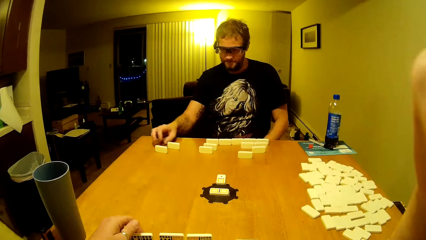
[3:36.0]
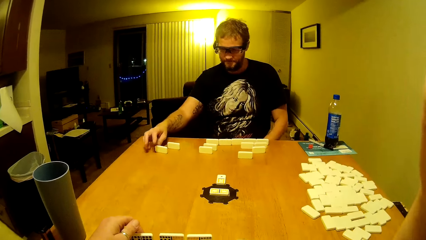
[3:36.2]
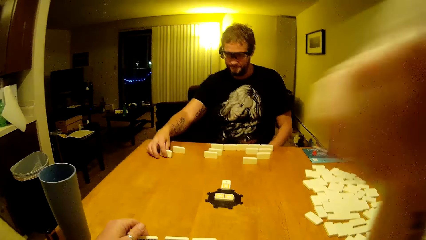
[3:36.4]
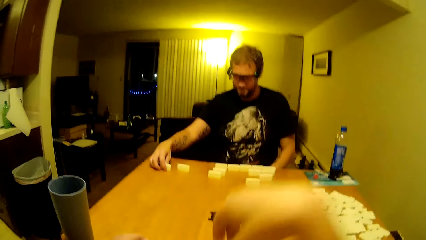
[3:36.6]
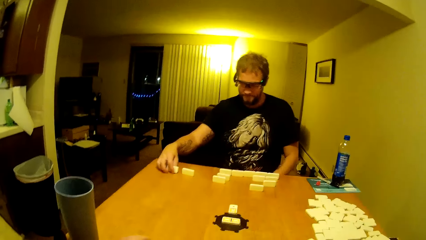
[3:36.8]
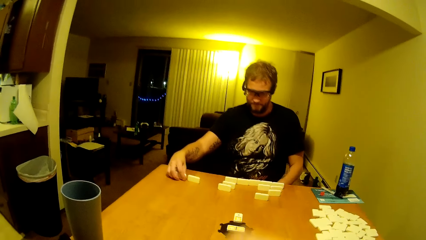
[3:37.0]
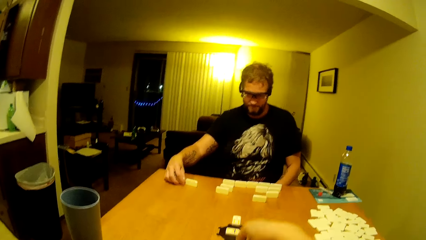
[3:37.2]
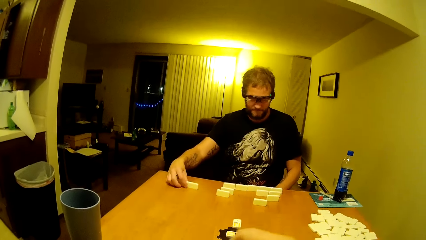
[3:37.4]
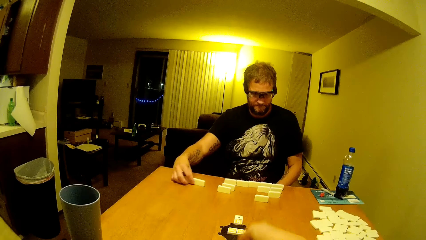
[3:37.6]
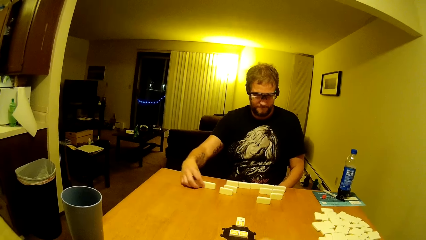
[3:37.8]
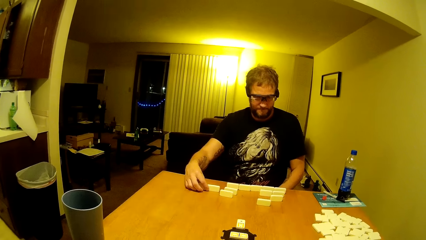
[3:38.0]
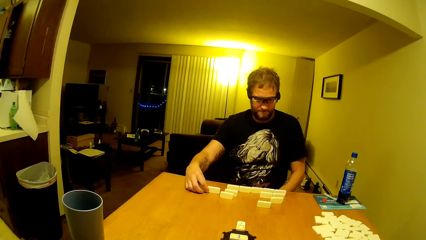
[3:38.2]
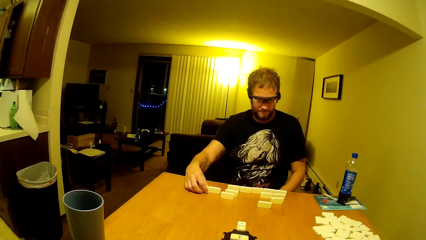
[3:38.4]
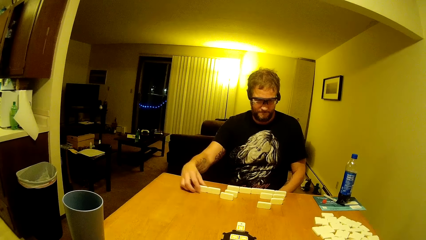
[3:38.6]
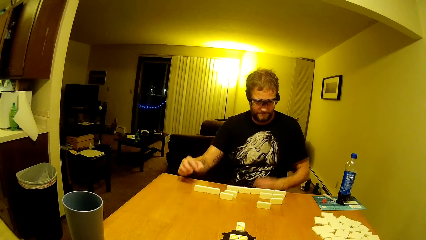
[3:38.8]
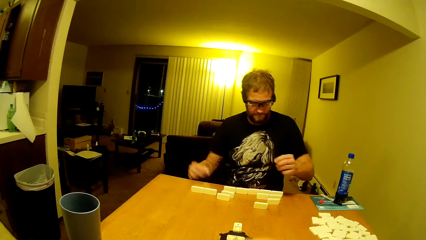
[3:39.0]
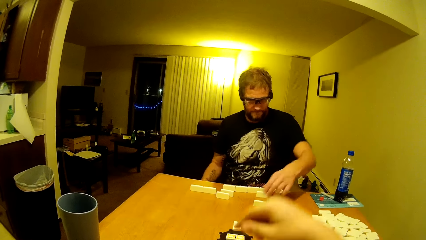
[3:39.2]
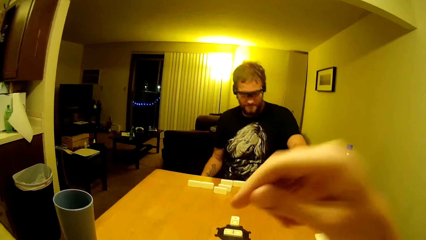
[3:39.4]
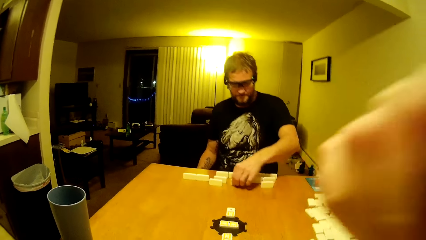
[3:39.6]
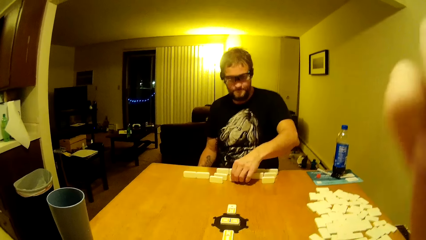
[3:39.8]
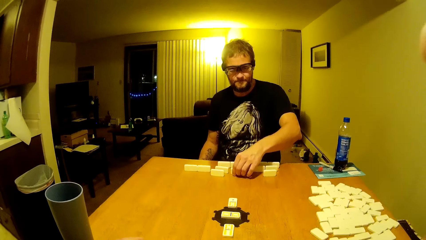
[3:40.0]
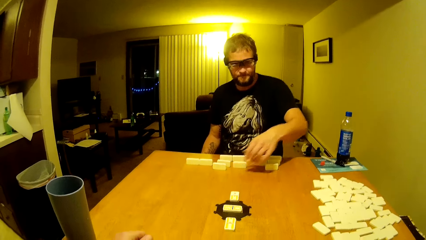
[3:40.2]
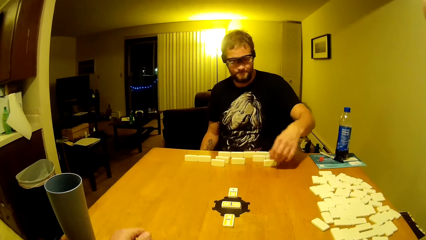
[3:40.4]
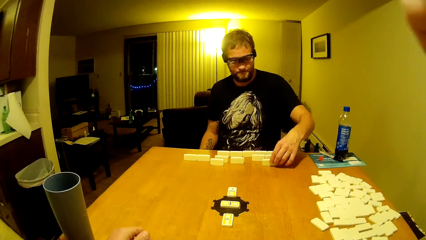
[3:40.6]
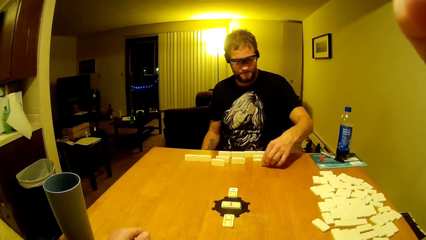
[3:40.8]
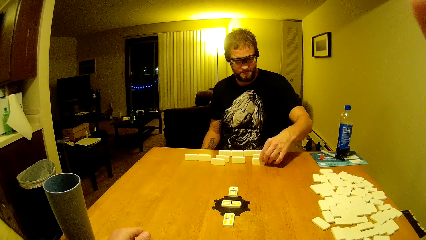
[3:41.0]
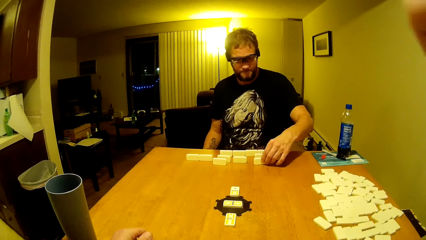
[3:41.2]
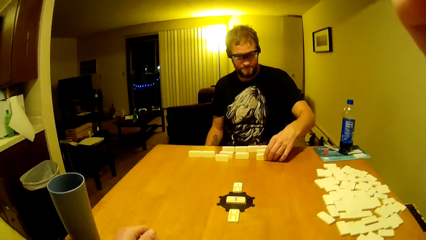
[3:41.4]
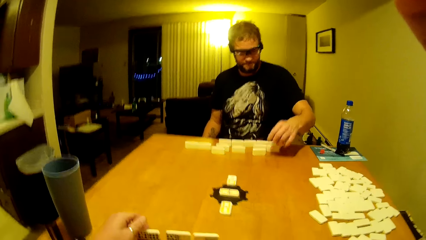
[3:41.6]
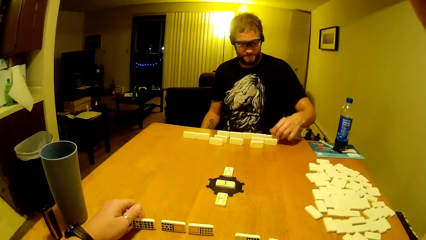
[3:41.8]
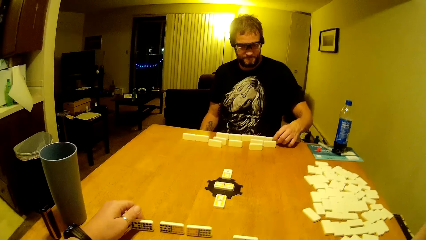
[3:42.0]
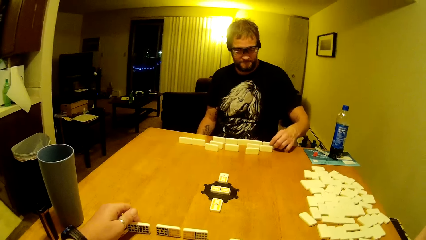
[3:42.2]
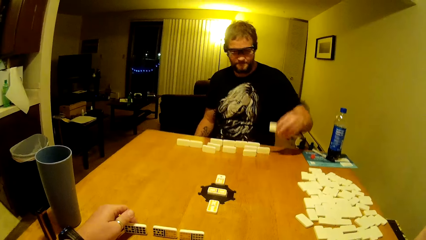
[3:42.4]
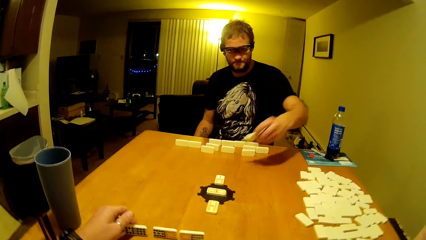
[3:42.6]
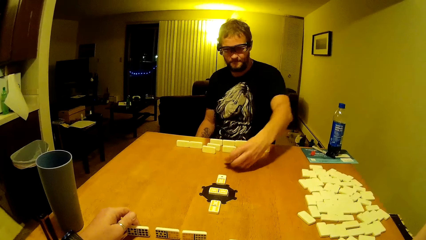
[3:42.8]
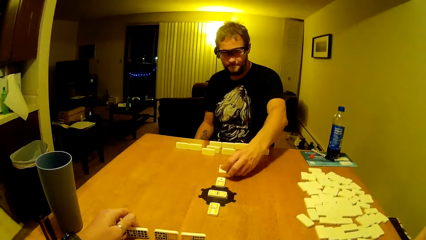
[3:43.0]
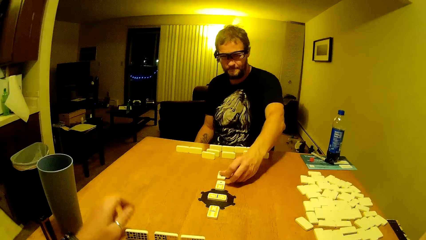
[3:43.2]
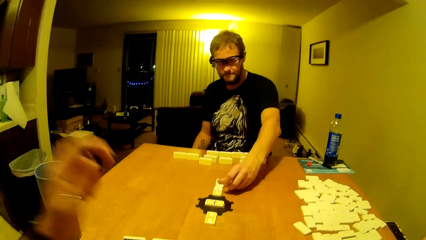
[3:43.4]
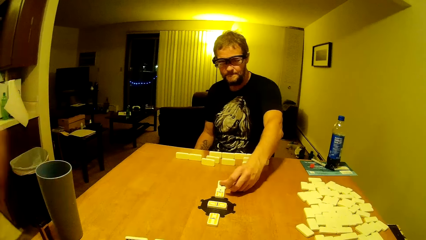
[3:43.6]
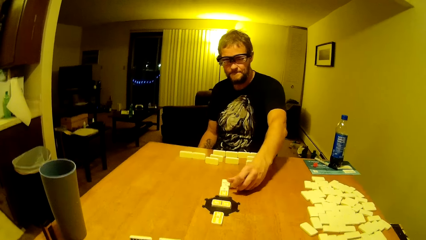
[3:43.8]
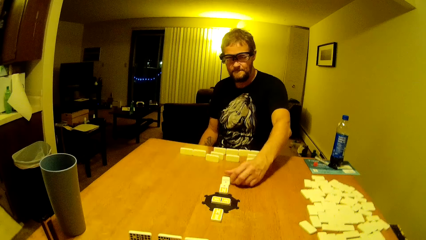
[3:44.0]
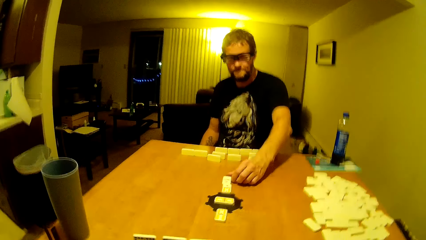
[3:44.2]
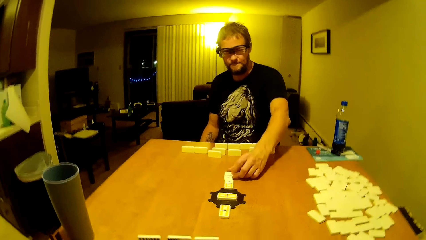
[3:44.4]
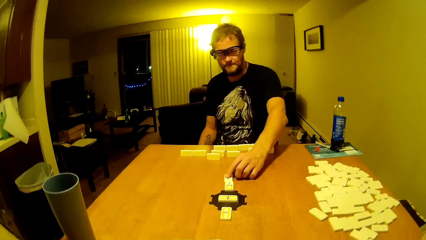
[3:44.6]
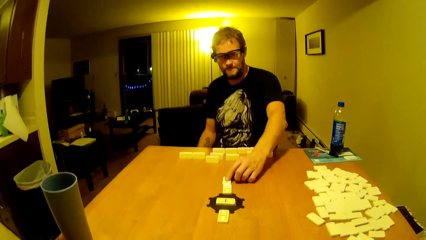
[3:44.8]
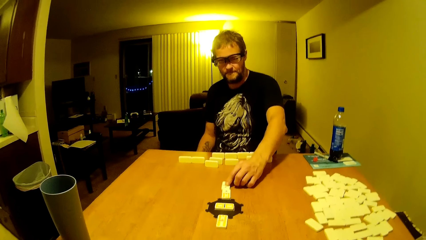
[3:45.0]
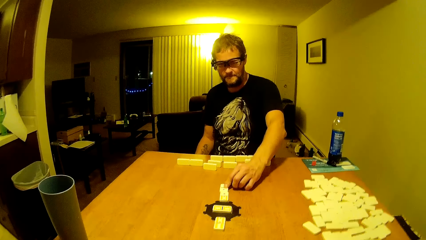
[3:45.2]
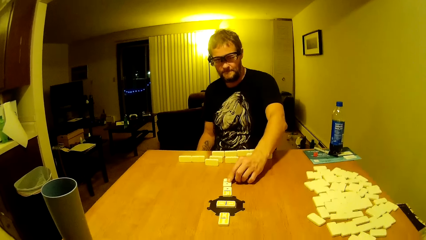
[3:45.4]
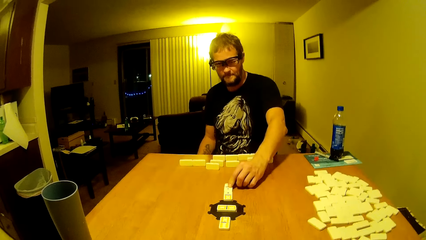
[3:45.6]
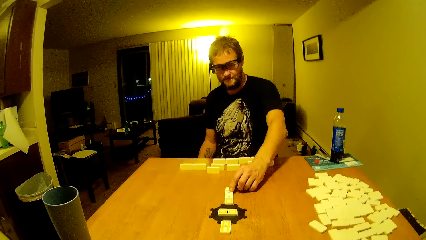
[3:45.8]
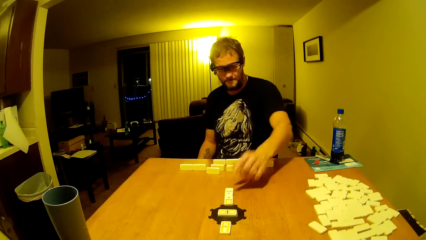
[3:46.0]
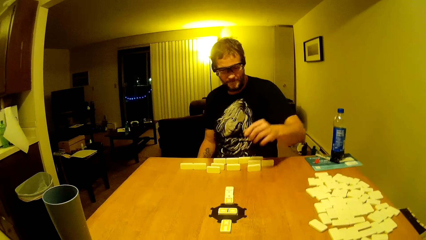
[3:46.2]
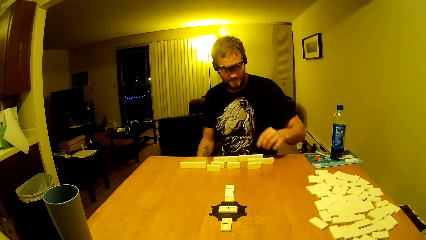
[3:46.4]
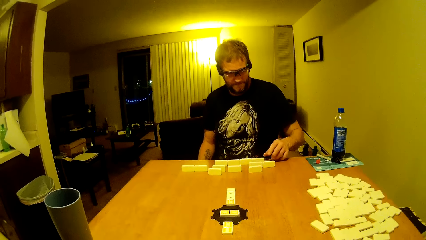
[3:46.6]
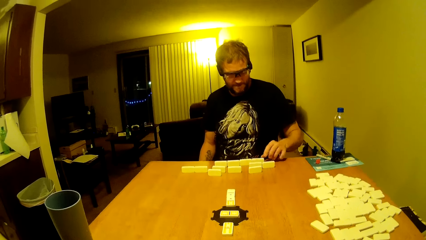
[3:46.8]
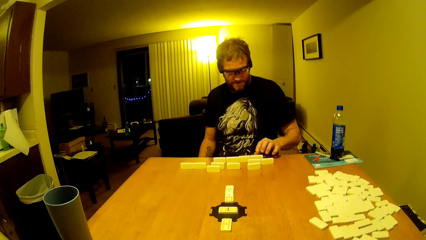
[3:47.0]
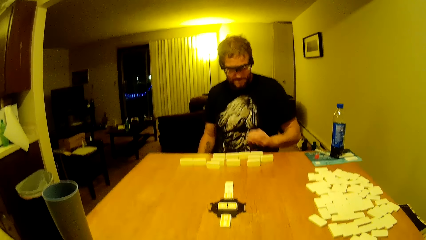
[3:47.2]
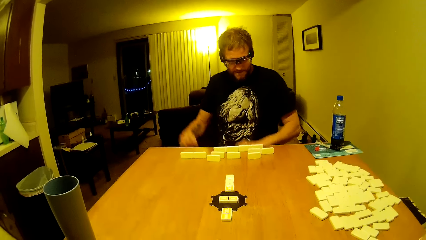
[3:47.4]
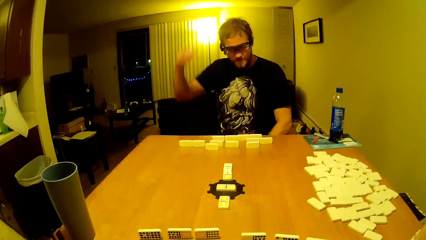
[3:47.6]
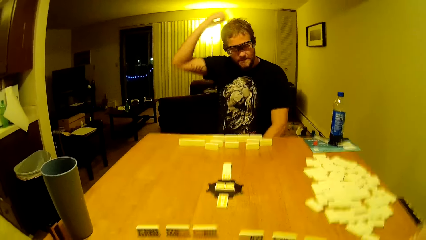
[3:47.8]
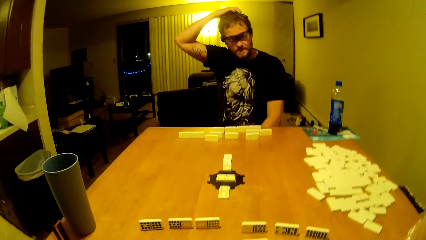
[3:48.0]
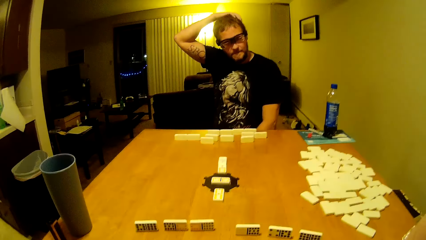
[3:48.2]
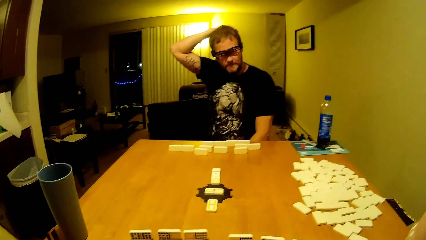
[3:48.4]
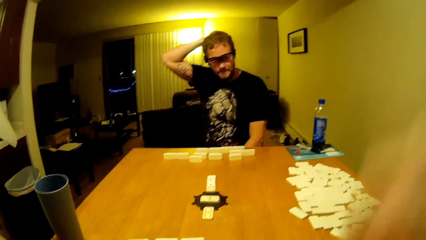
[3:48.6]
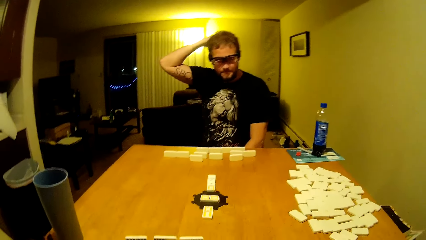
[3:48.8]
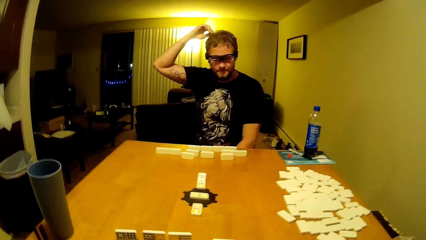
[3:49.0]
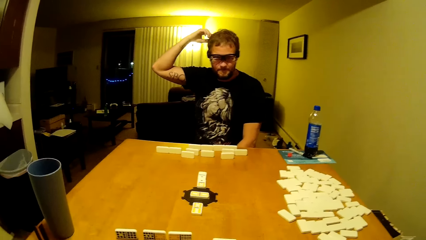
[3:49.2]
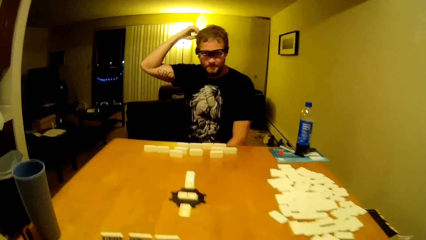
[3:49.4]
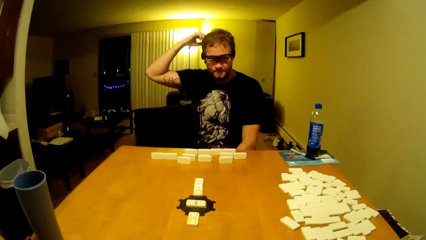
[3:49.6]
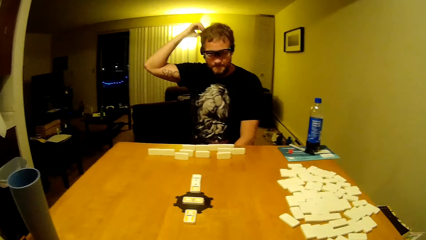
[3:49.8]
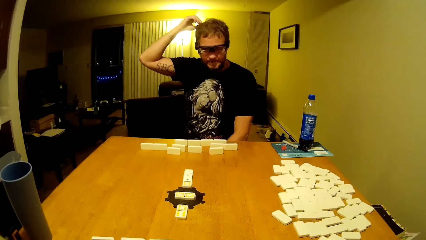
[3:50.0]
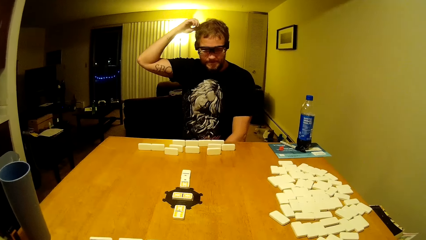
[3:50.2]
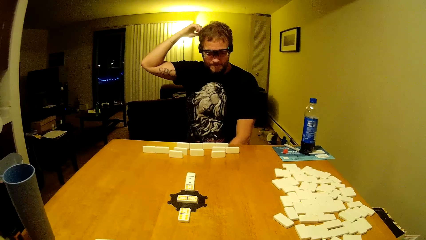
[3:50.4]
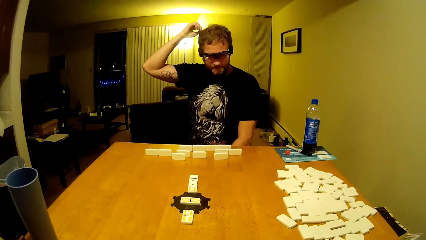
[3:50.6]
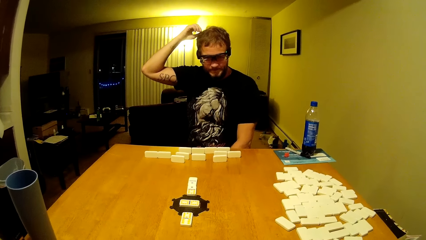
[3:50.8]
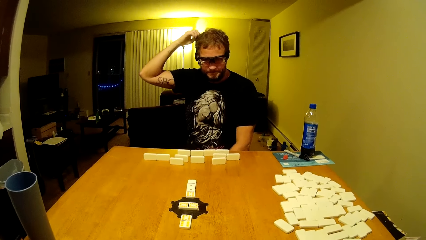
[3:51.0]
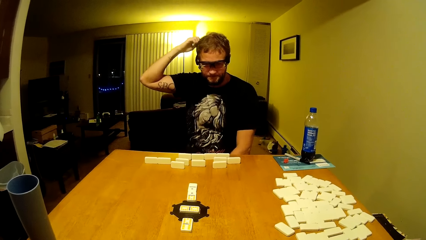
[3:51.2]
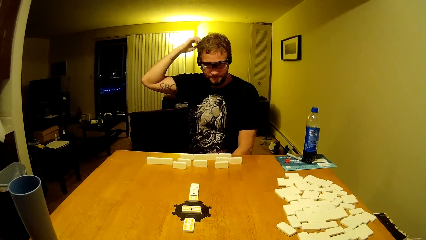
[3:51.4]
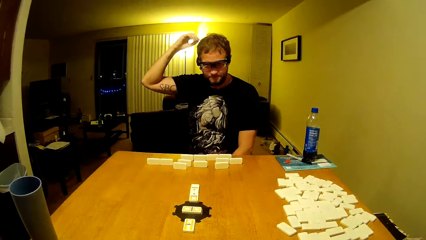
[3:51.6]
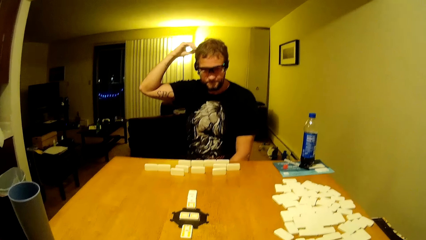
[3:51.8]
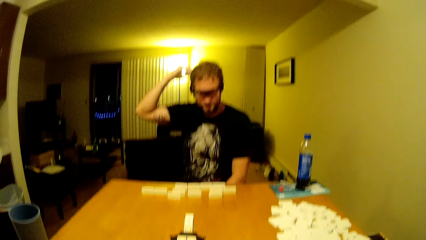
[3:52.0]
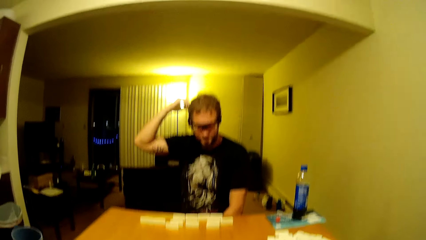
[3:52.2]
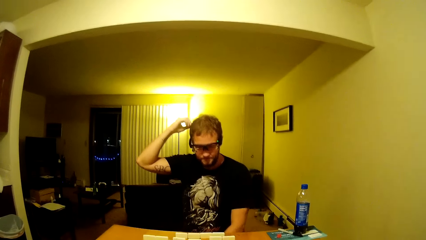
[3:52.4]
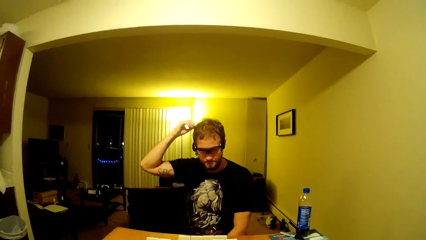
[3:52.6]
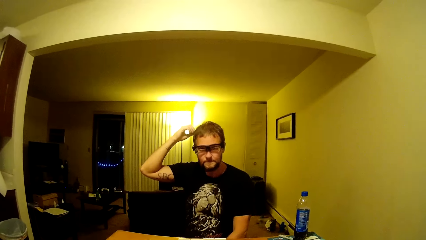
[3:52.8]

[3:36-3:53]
The camera wearer organizes the dominoes on the table. He moves his hand. A man arranges the dominoes on the dominoes game table and places a domino at the middle of the dominoes game table. The man and the camera wearer play dominoes on the table. The man removes his hand from the dominoes game table, scratches his head, and touches the hair.
